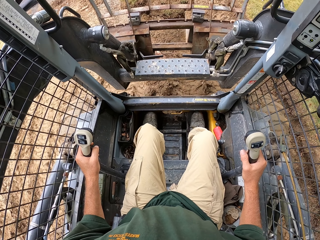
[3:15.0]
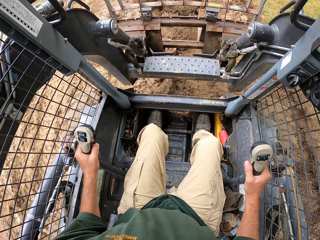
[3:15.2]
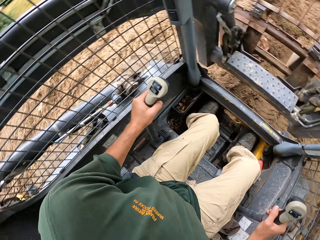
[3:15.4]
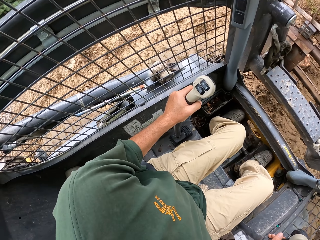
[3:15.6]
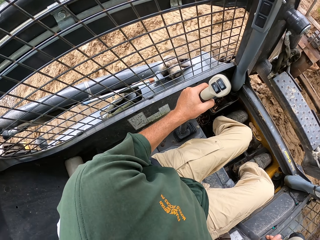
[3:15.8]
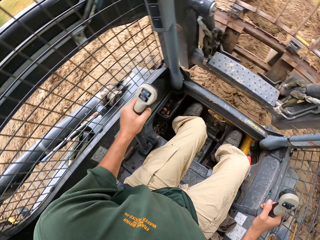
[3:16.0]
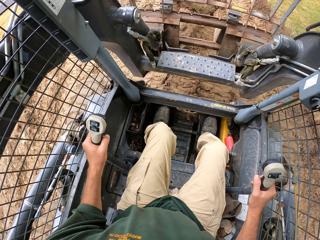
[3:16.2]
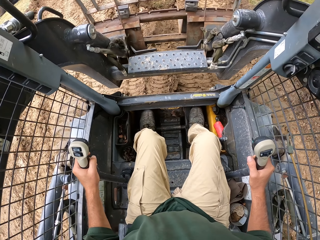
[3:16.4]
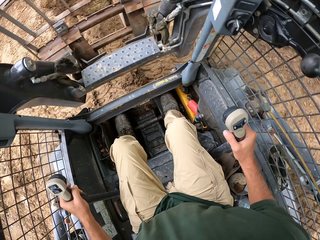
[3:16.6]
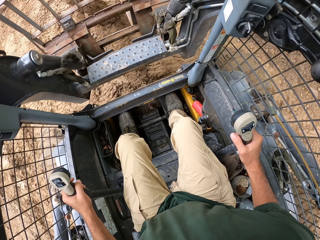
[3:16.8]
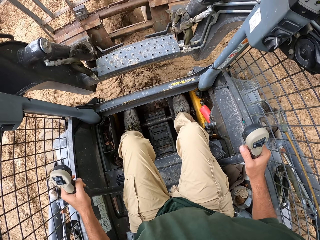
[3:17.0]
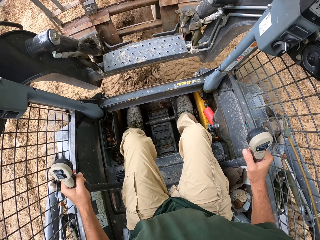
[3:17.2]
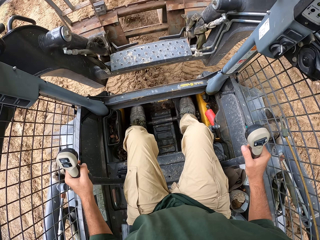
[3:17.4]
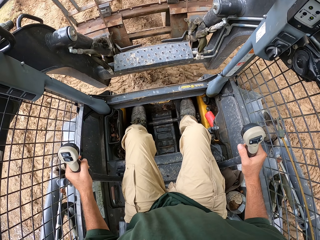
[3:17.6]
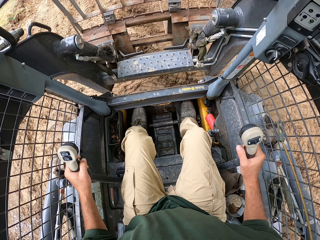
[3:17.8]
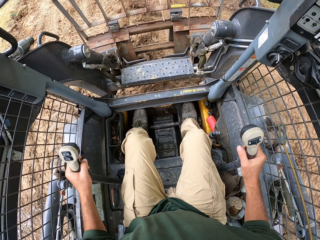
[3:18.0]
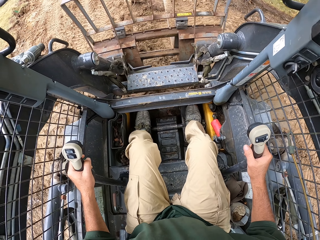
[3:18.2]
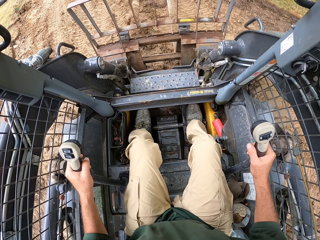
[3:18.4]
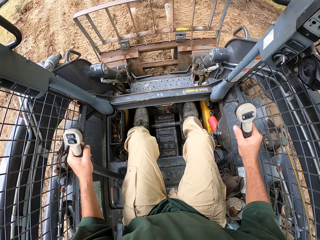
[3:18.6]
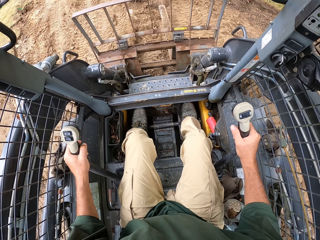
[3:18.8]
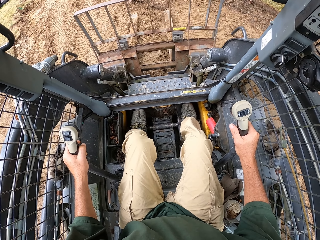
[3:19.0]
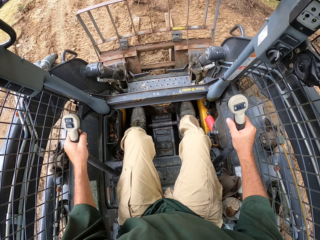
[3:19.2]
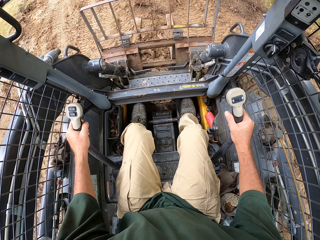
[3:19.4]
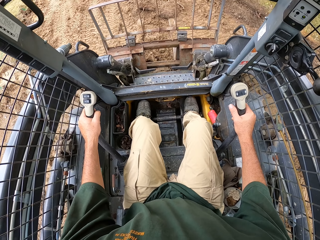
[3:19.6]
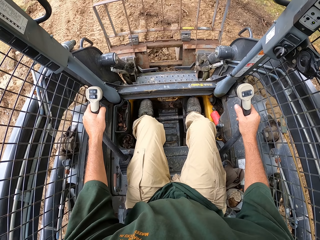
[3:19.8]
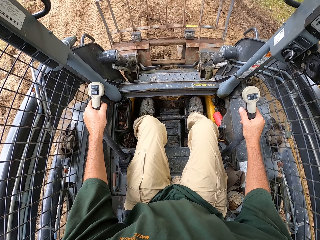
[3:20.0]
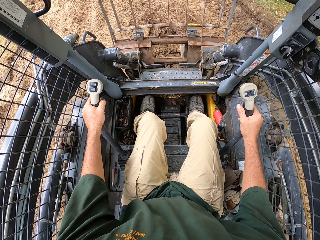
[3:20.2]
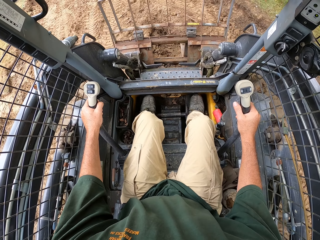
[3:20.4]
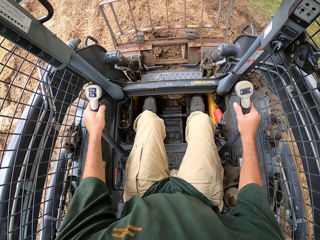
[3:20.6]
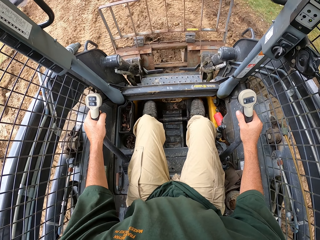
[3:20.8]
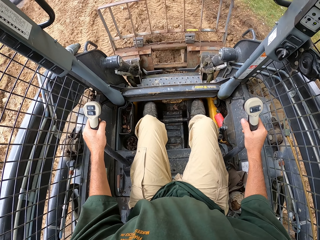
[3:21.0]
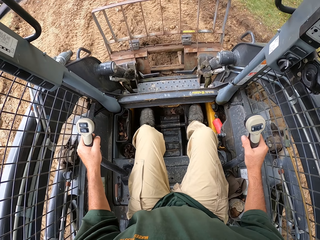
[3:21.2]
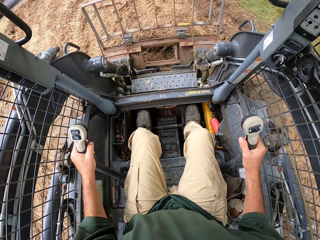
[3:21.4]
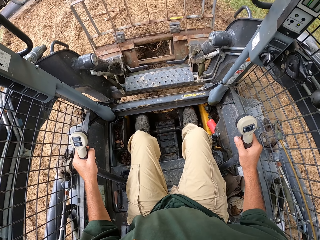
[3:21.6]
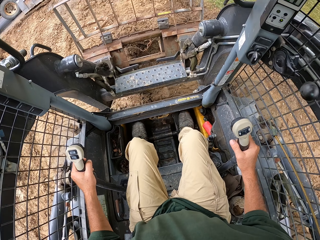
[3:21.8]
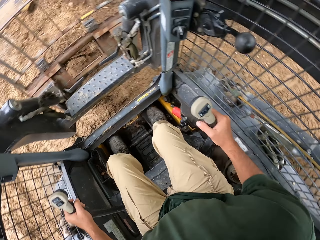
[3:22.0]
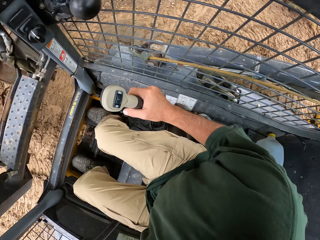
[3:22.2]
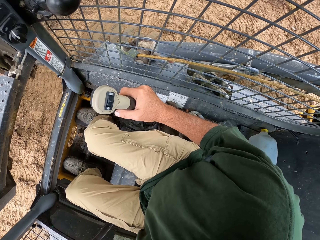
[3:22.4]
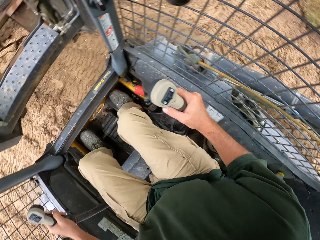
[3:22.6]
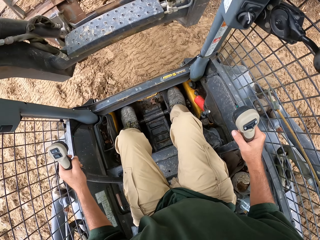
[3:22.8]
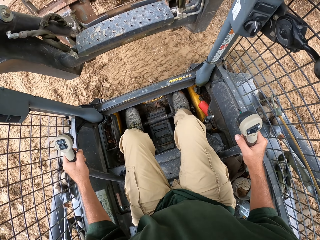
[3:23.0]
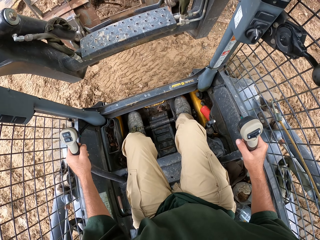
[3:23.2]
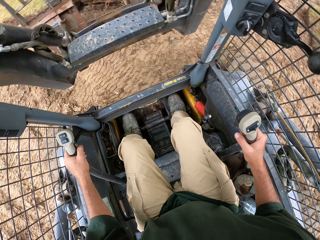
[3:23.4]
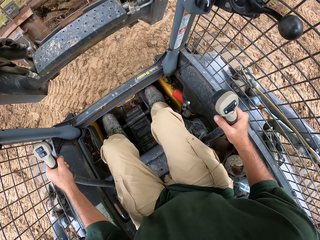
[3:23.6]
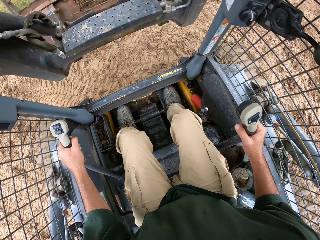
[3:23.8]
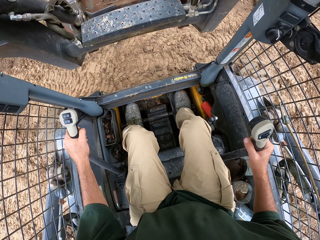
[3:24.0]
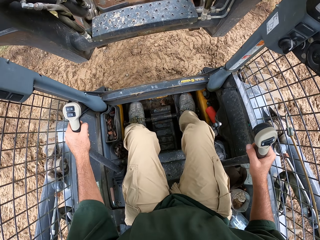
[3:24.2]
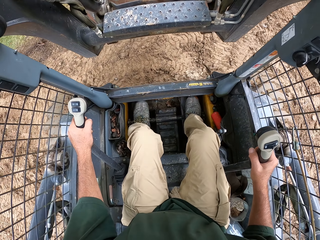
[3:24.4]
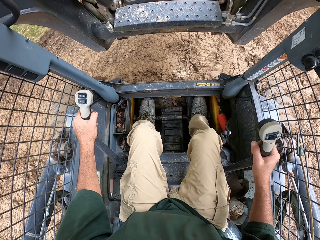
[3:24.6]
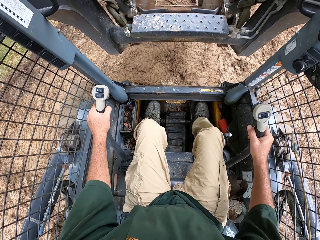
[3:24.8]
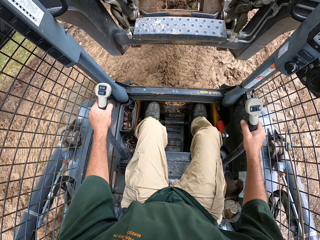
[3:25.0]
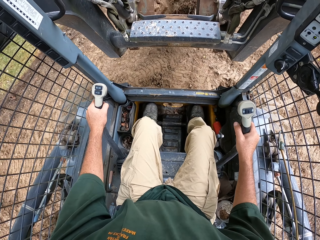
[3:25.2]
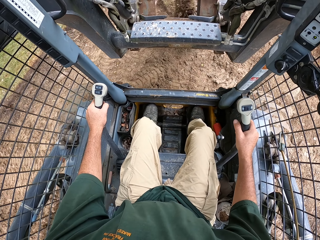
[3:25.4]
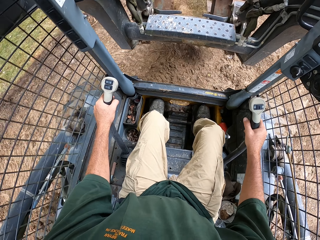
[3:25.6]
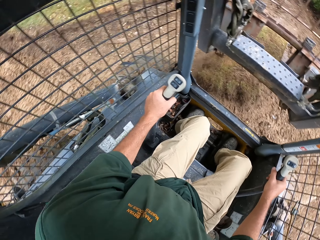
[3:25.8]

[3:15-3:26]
The camera wearer reverses a forklift. They scoop soil. They reverse the forklift.

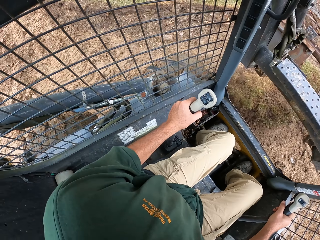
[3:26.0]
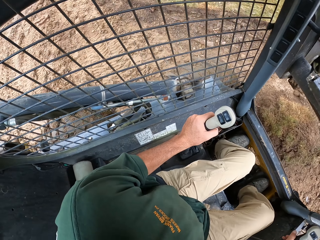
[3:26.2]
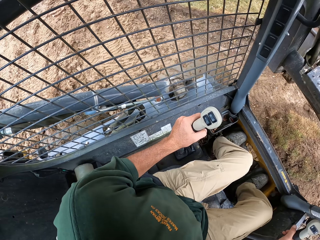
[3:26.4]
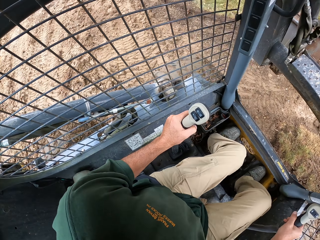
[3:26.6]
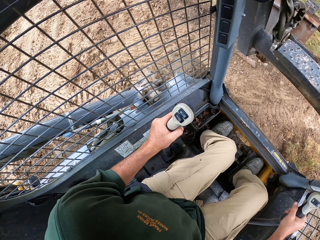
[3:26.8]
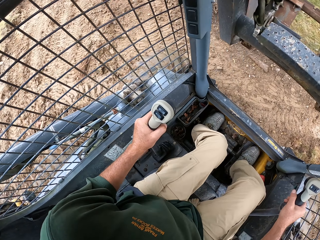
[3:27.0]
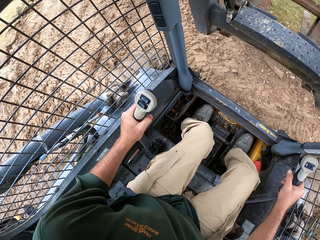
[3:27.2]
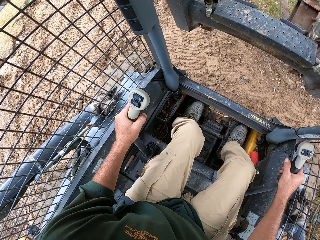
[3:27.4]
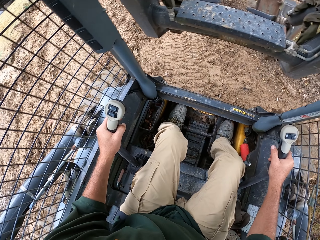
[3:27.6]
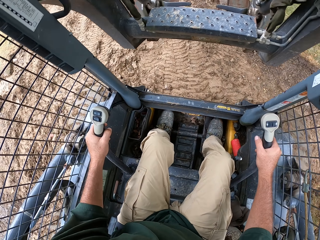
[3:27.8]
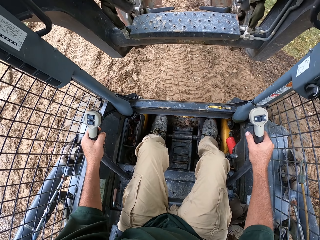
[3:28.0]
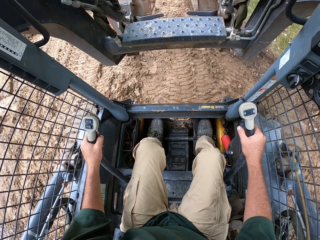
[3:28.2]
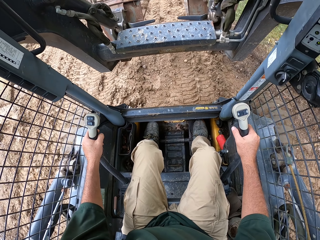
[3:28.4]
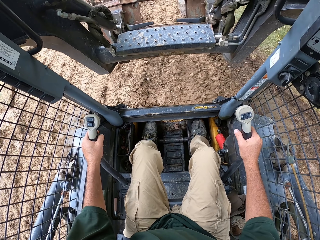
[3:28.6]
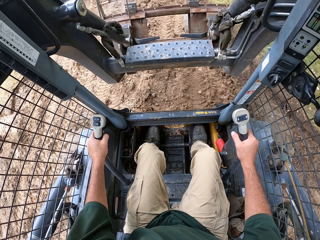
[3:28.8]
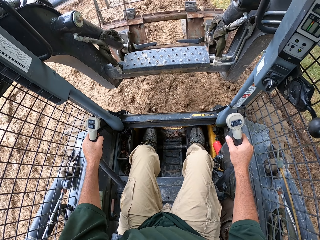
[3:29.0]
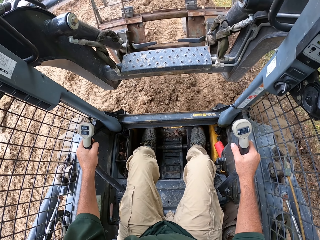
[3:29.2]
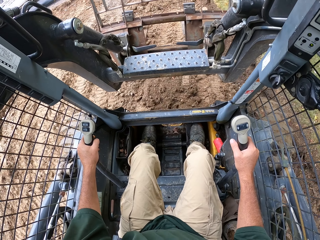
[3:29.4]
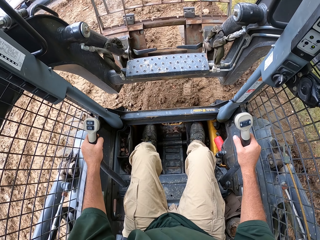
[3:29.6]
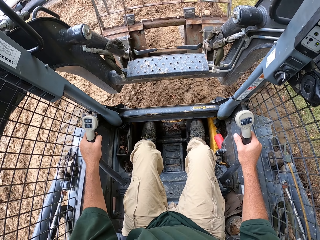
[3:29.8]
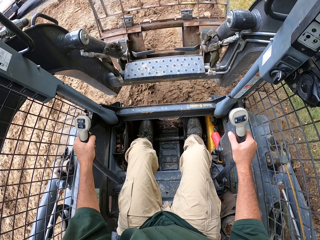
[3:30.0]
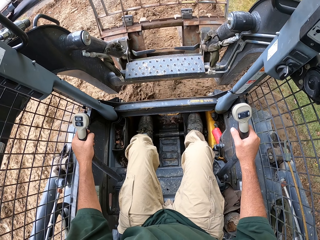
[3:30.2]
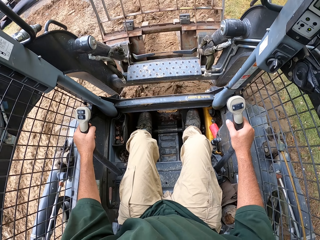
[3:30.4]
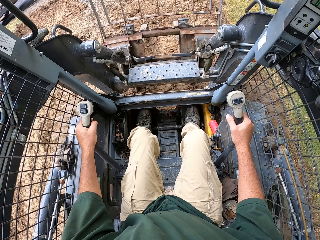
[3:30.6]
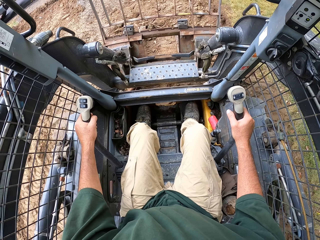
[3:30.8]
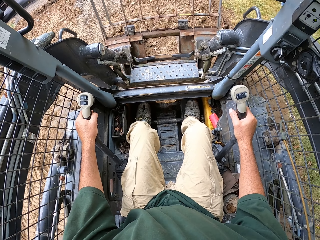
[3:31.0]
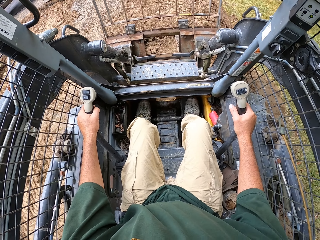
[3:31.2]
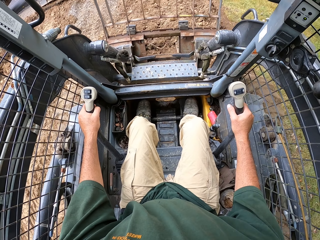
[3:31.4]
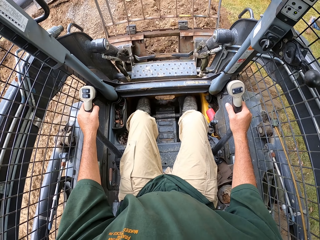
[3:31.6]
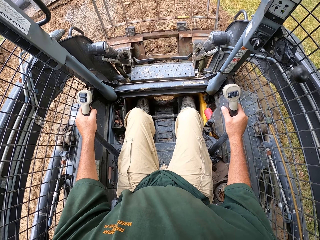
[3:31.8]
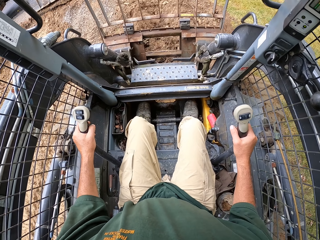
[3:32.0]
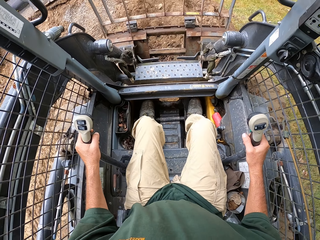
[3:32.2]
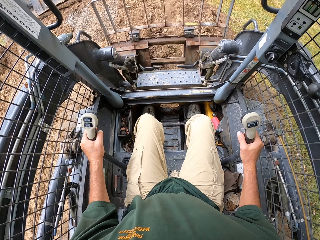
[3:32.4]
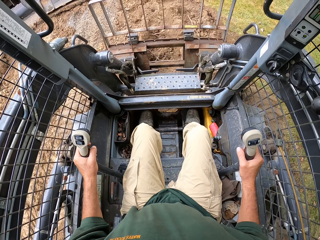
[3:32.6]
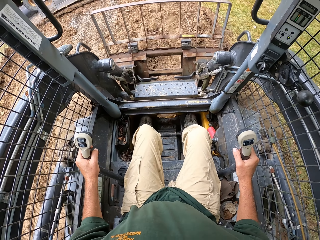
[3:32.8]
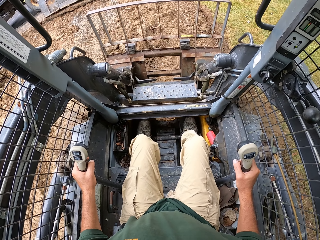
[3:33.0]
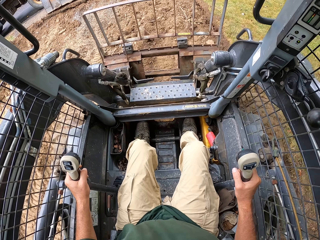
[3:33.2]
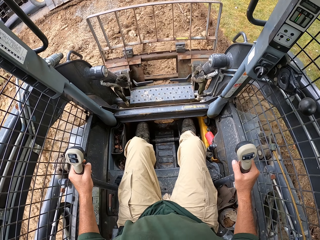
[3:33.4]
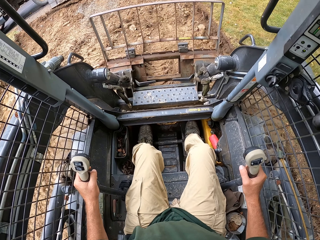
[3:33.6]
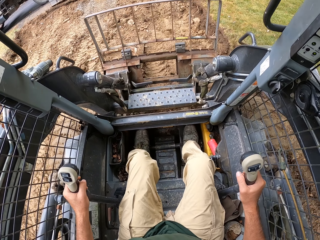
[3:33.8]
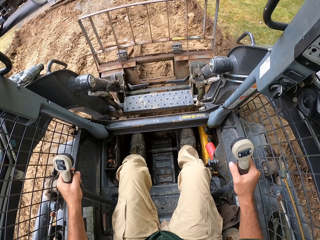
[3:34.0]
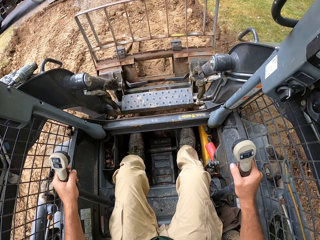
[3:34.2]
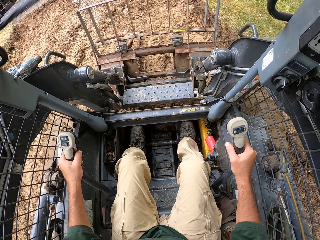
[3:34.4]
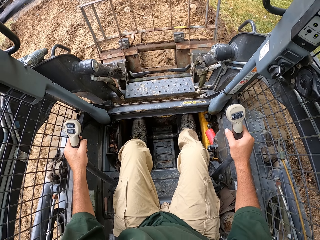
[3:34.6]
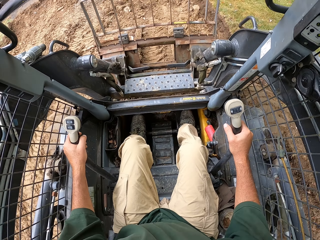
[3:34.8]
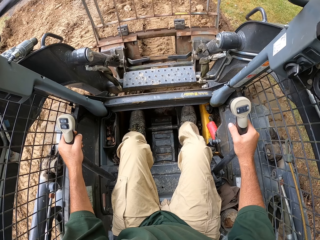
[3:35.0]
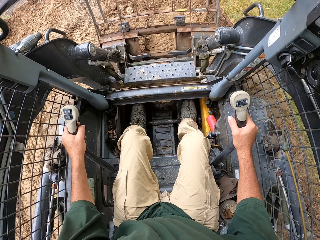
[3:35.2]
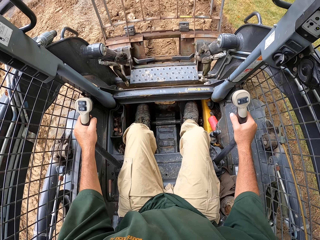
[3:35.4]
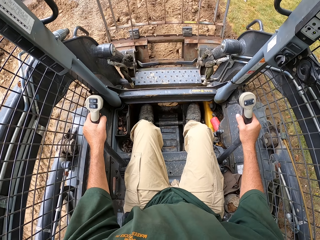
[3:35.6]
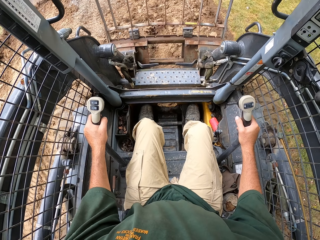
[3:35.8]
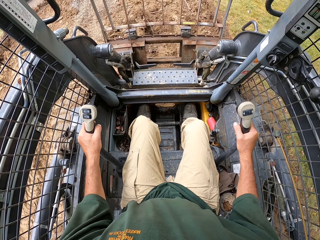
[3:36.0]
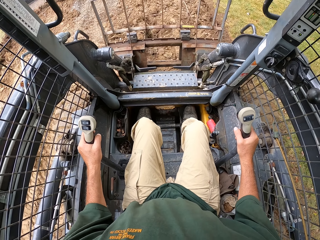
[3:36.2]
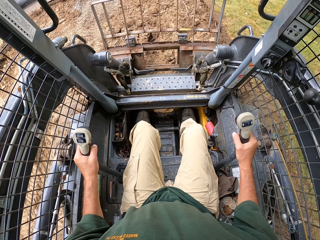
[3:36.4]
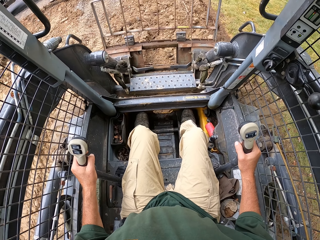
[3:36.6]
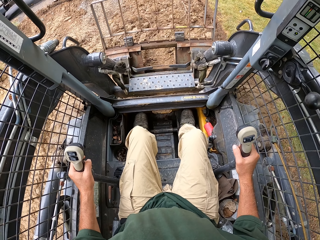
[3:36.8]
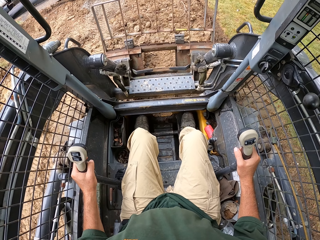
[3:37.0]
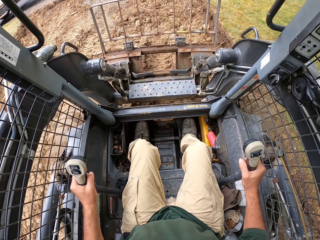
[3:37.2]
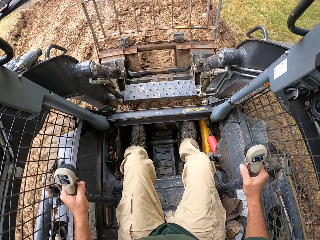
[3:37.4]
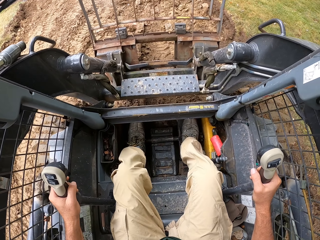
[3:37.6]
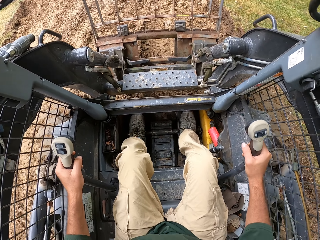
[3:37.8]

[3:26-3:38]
The camera wearer pours soil. They drive a forklift or tractor. They scoop soil. They dig in the sand with the tractor.
